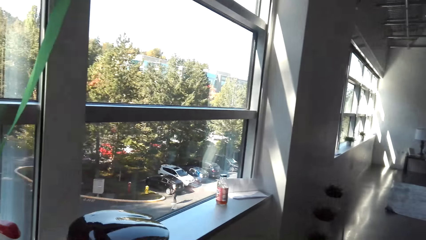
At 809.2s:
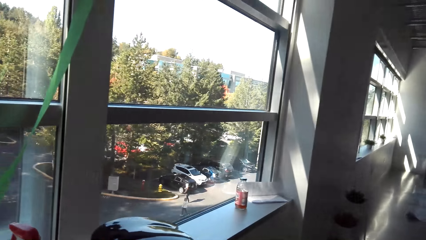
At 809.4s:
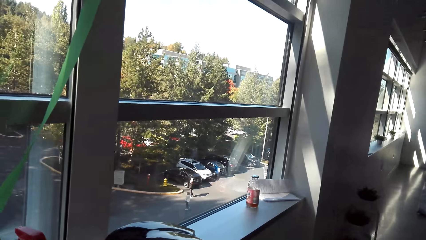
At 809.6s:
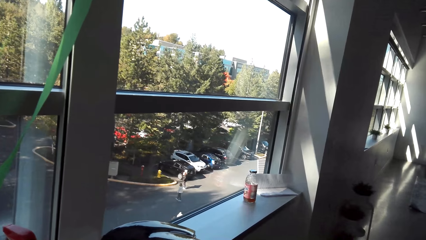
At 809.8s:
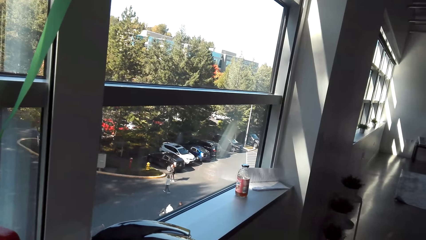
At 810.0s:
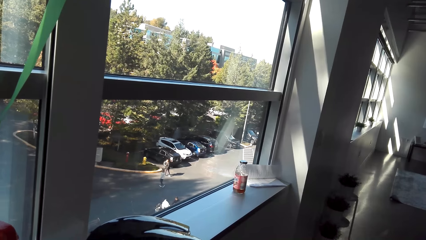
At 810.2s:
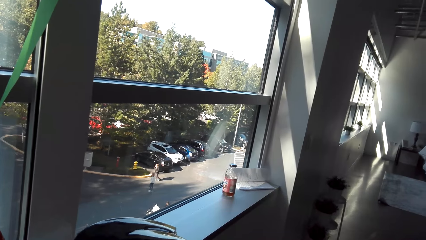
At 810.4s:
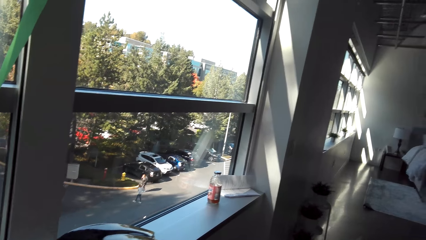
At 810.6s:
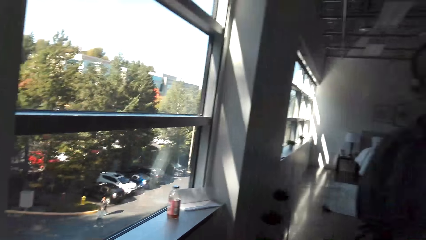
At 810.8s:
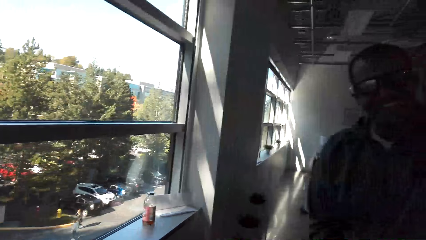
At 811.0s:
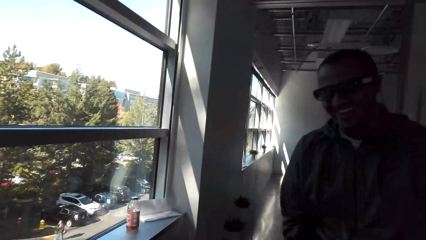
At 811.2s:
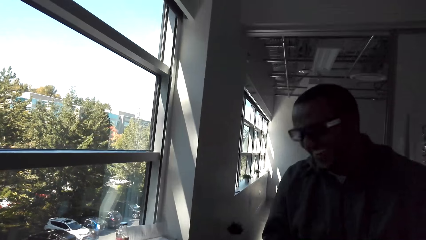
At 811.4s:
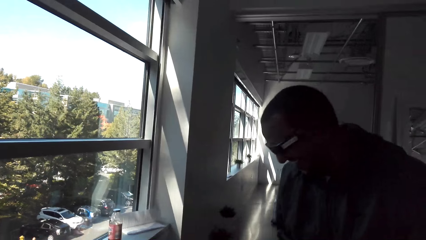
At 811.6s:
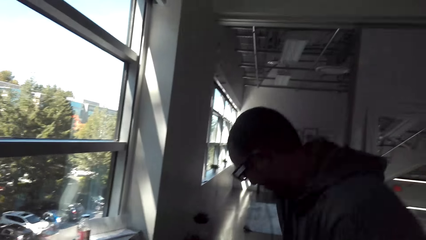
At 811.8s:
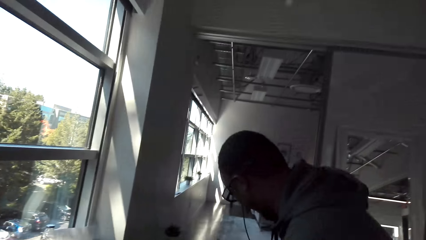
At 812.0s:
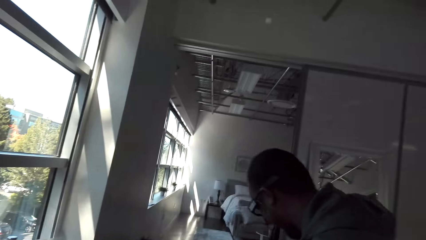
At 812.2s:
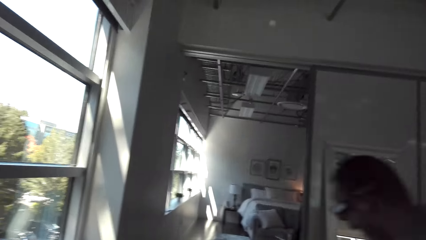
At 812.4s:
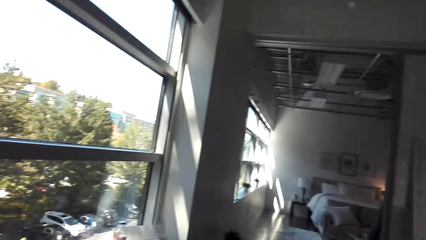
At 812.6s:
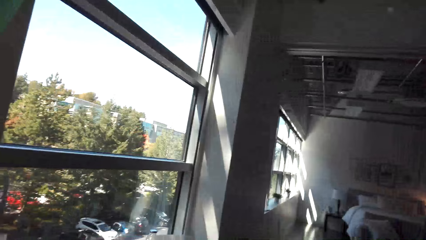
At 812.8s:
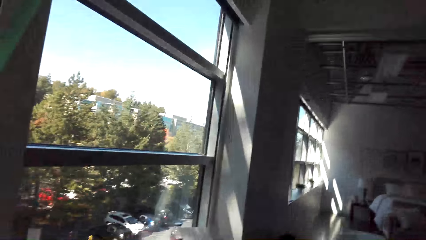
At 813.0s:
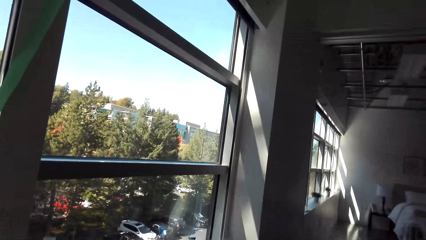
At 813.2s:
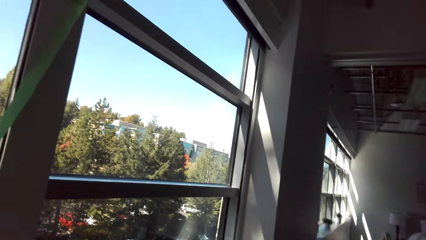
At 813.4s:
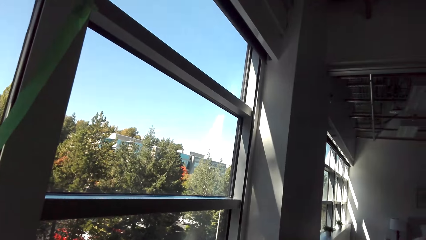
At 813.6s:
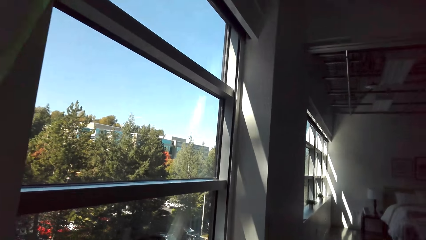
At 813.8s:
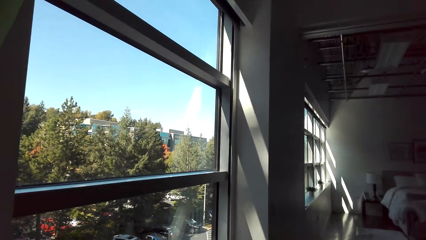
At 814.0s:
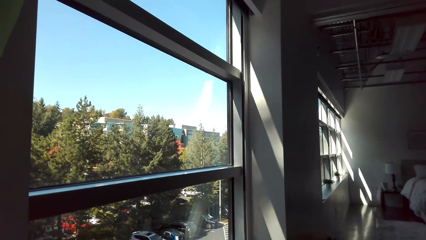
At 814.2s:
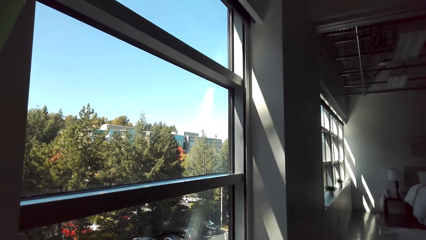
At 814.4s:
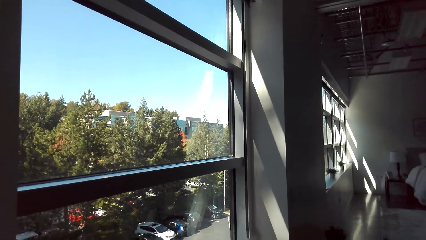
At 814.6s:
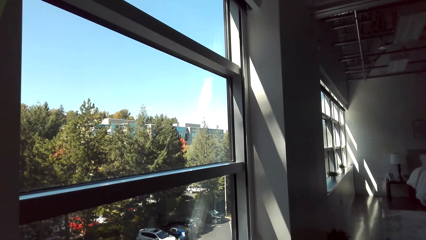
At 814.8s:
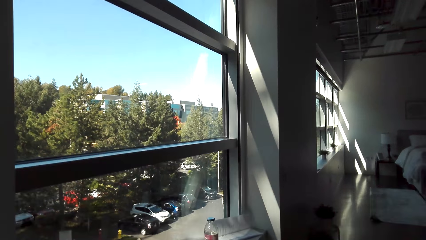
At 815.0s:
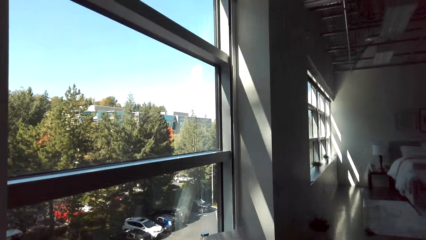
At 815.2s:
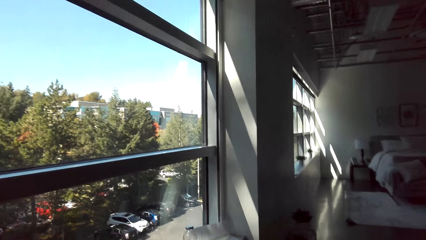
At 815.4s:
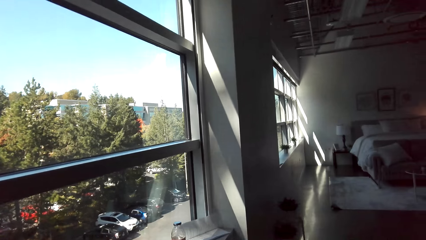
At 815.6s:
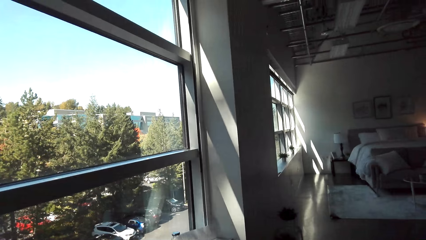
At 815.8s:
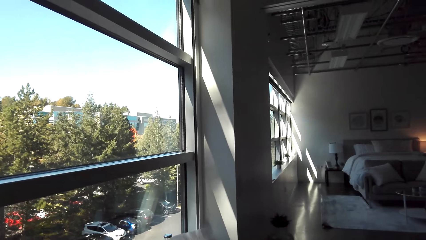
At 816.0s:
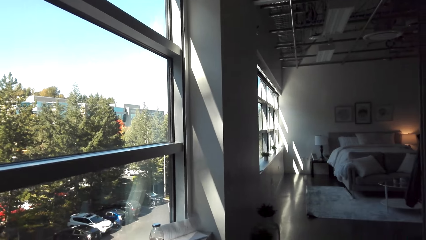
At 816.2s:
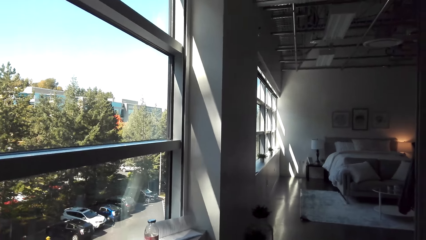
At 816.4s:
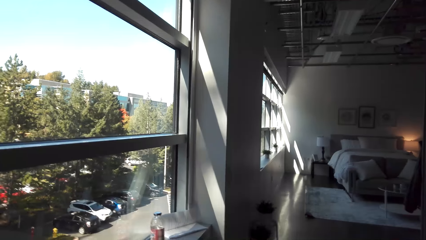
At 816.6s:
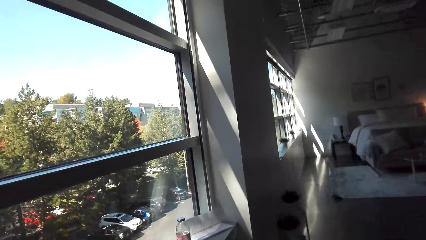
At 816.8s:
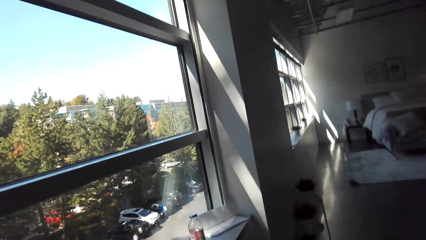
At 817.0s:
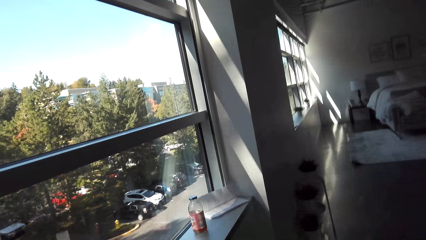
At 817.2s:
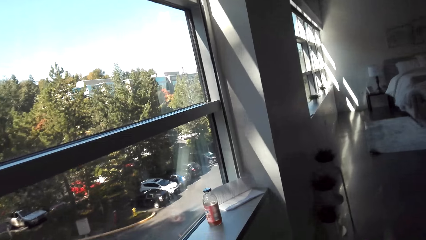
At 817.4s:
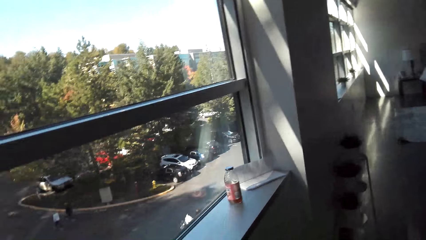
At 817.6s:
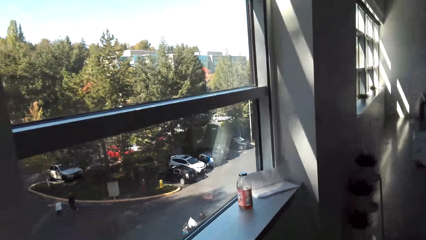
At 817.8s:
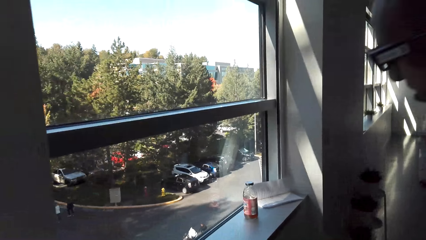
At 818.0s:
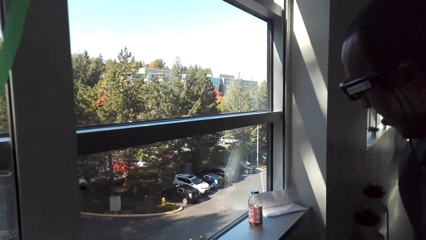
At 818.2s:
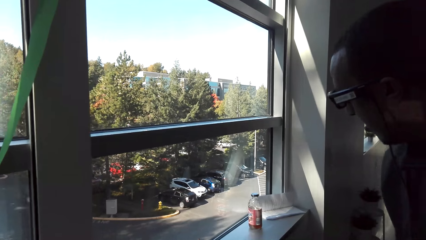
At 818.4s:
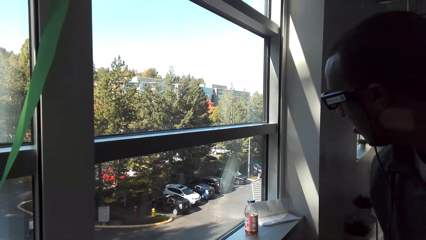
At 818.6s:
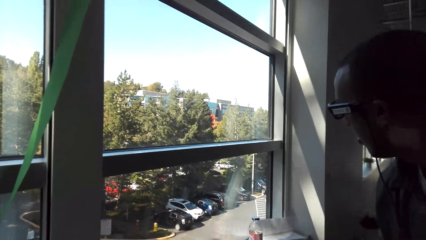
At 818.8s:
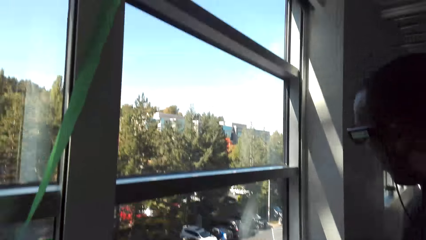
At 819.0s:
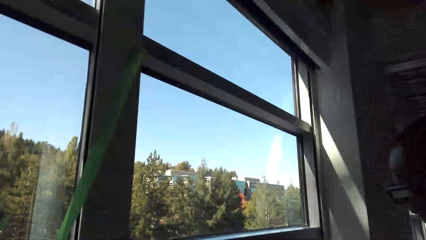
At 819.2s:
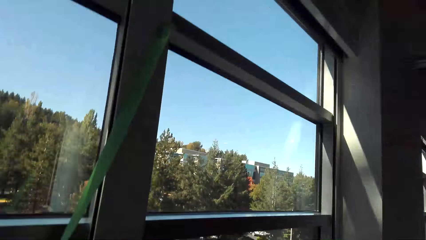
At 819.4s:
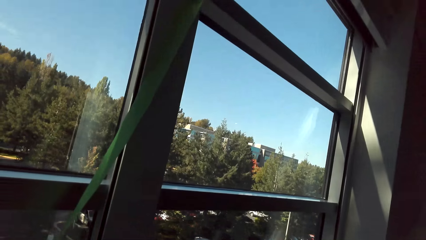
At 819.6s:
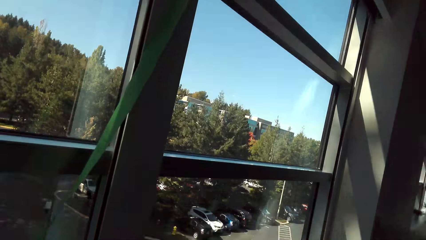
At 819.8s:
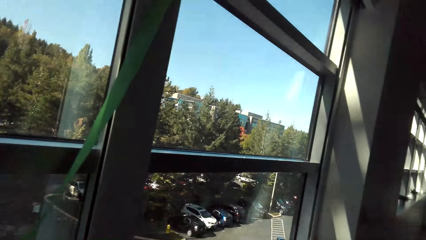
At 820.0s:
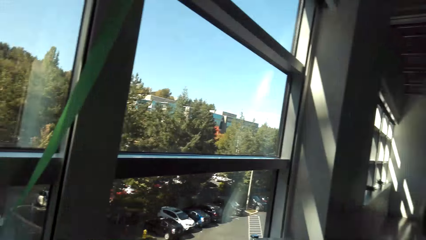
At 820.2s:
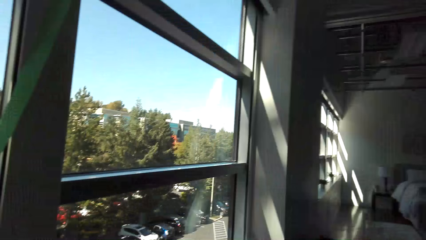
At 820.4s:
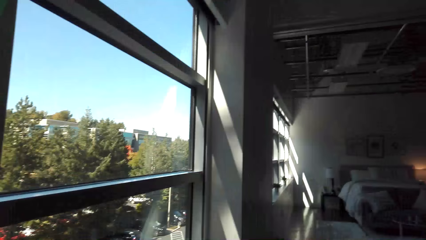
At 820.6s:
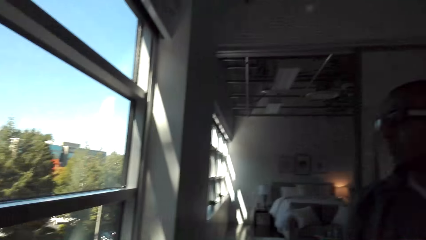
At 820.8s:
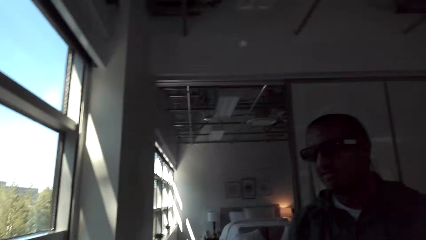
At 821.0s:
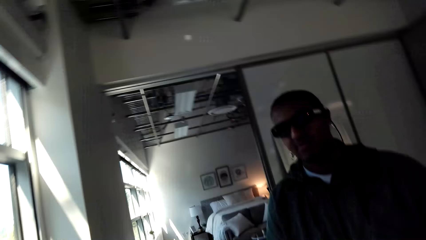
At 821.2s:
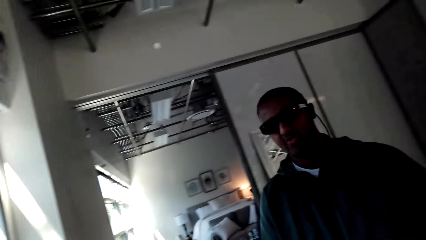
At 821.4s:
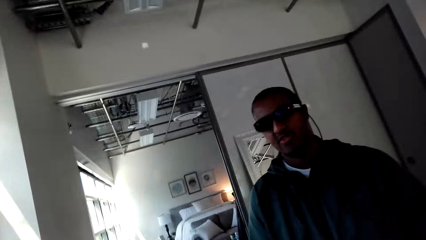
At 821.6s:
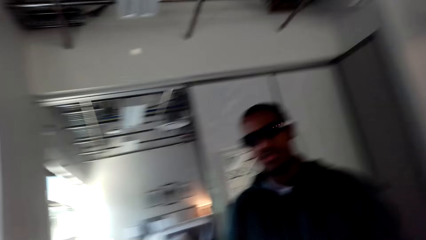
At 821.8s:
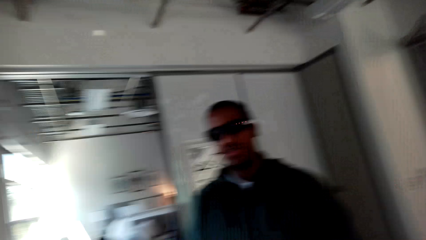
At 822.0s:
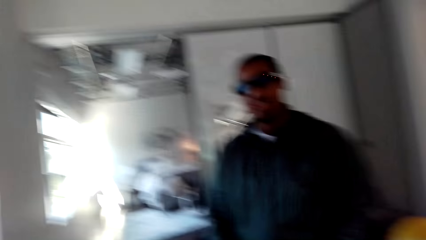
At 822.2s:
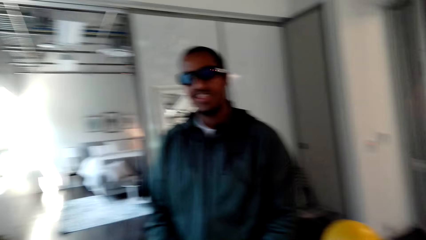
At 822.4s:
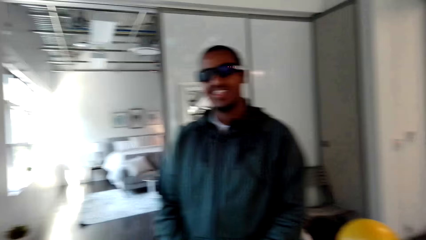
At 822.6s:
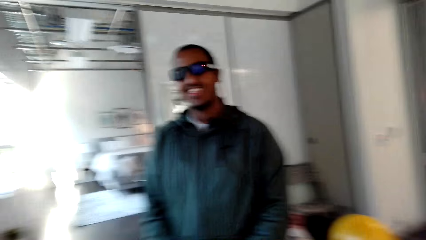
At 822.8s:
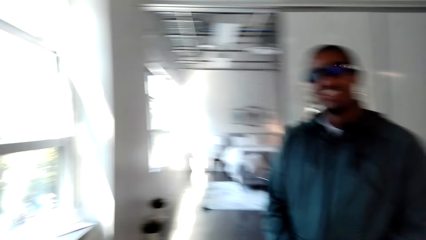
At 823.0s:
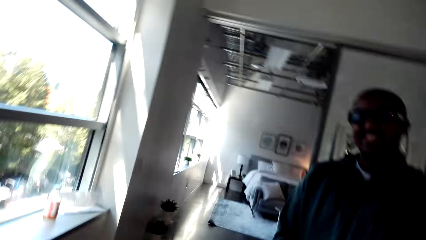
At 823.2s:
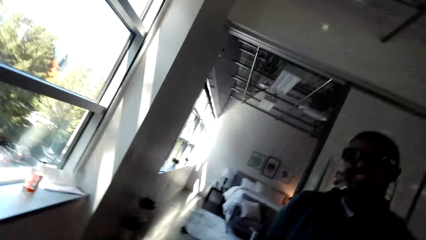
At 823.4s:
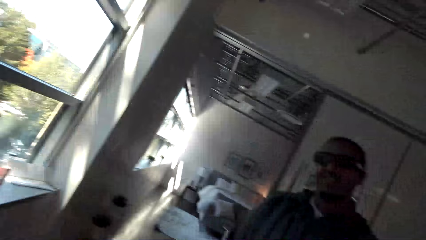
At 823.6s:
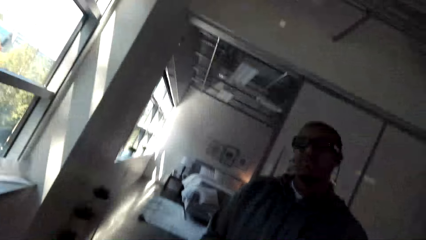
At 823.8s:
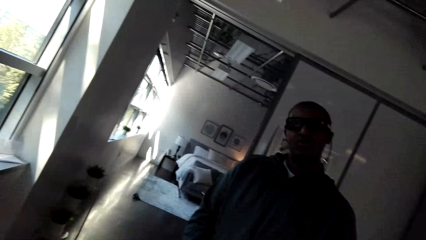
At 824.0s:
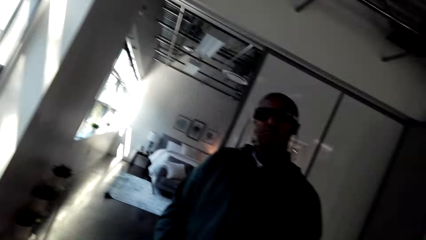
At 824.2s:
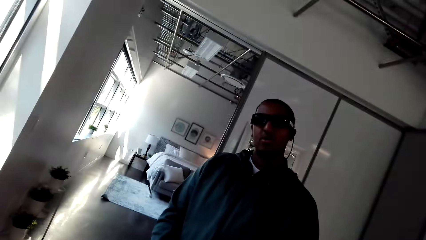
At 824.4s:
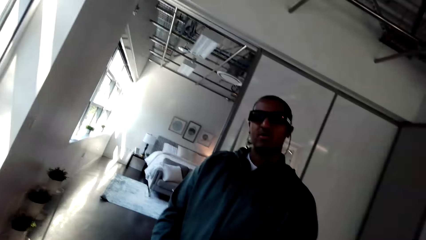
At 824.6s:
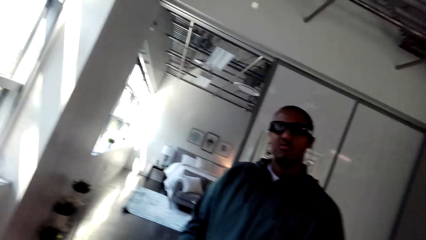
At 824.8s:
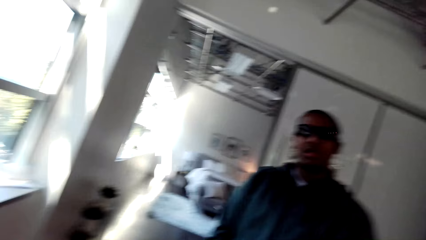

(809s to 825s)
The camera wearer fixes the camera. They converse with a man. The man looks through the window. The camera wearer converses with the man.
